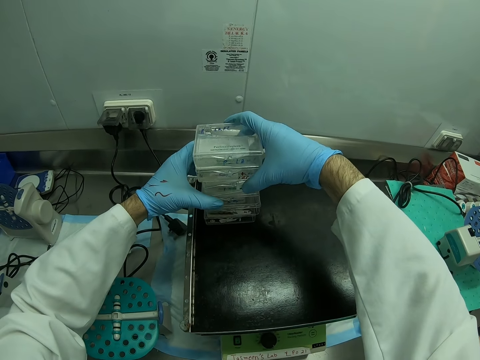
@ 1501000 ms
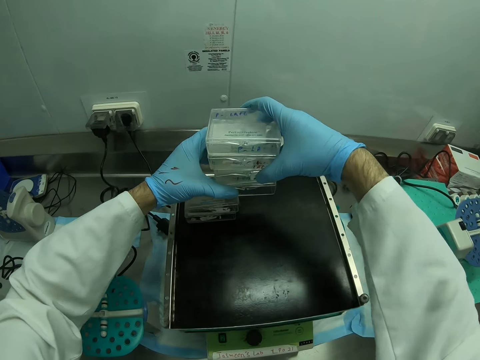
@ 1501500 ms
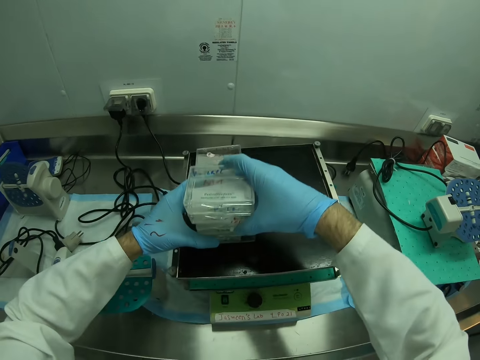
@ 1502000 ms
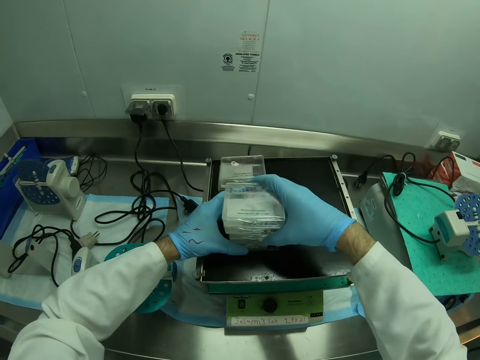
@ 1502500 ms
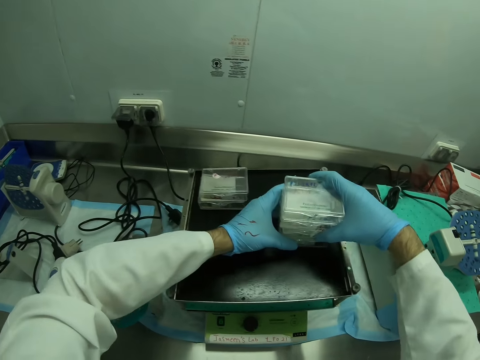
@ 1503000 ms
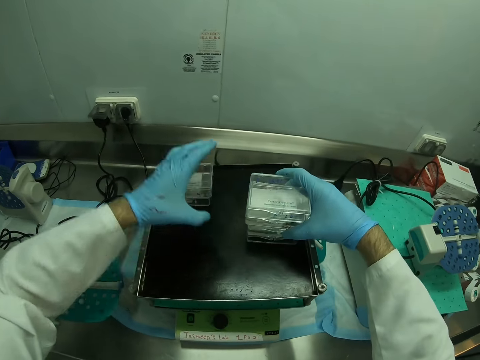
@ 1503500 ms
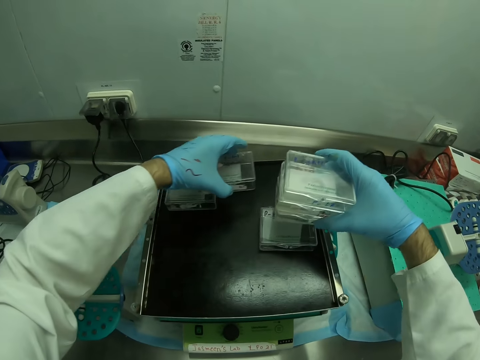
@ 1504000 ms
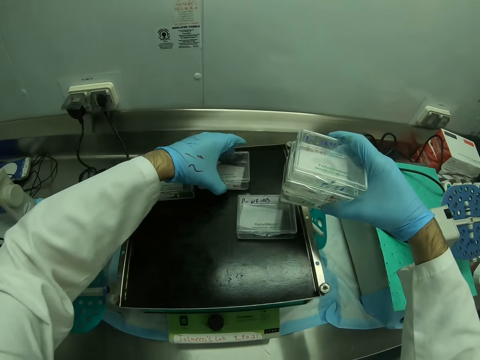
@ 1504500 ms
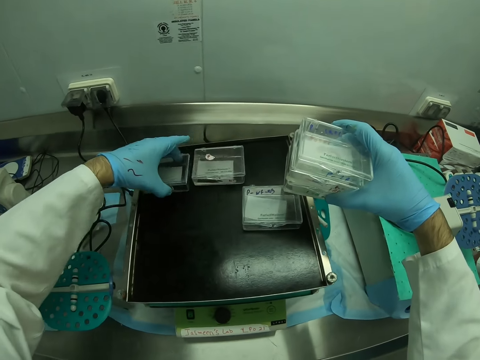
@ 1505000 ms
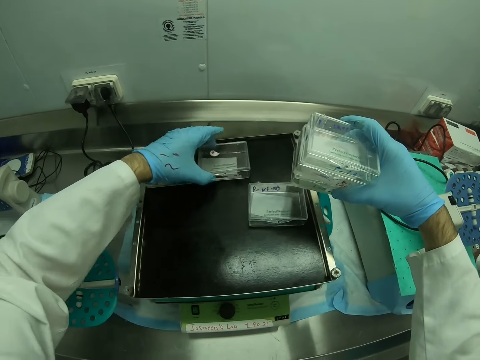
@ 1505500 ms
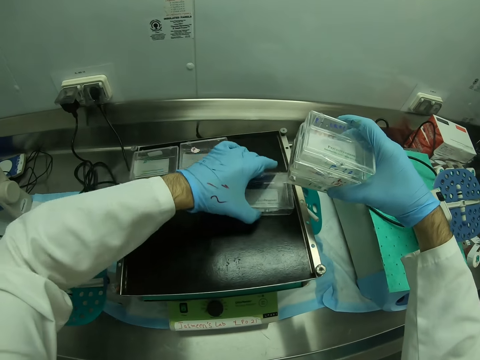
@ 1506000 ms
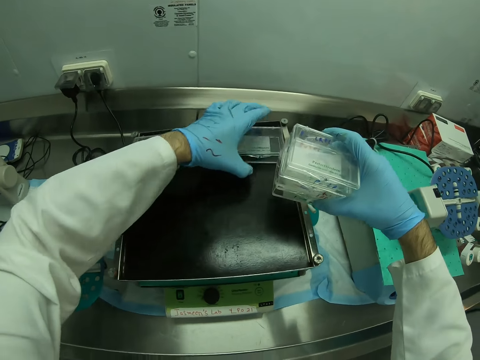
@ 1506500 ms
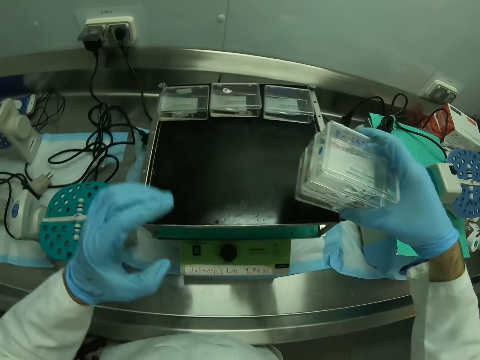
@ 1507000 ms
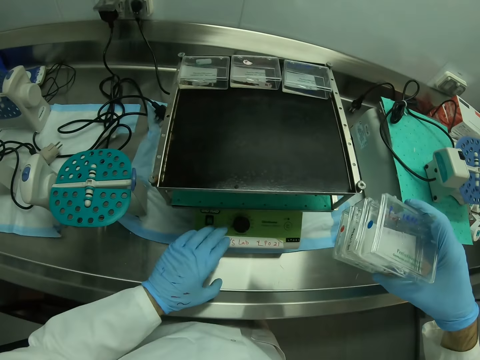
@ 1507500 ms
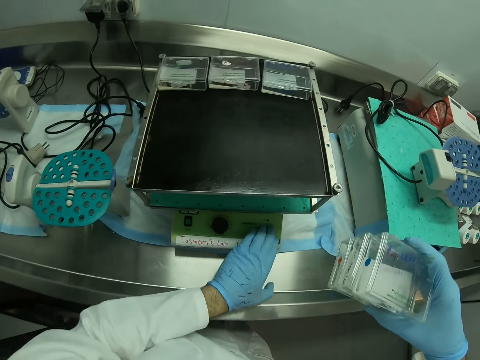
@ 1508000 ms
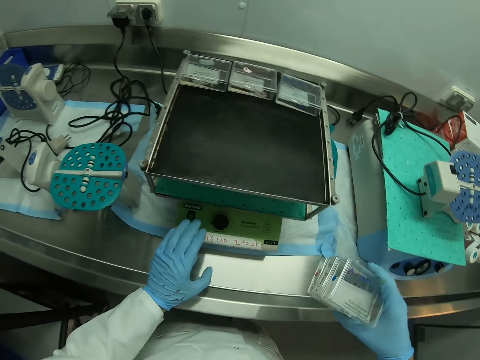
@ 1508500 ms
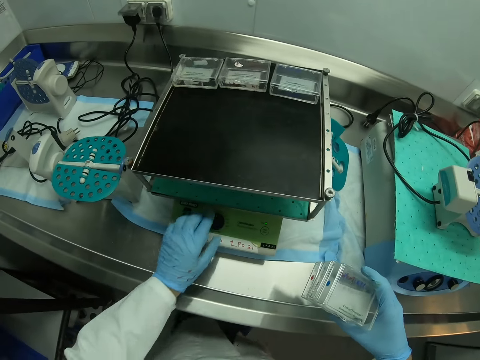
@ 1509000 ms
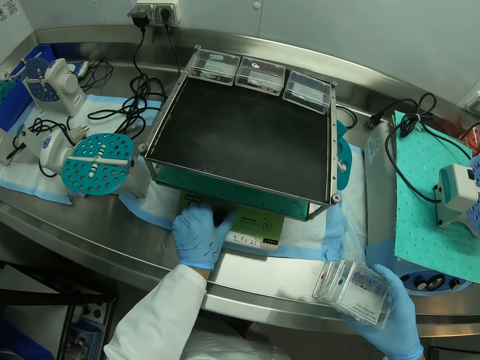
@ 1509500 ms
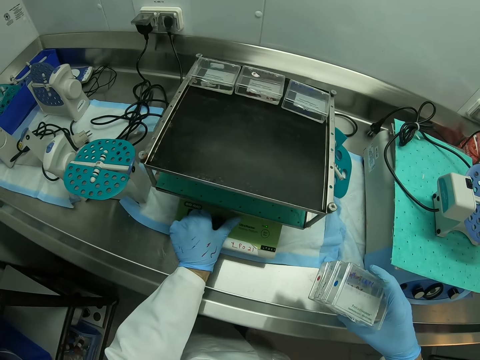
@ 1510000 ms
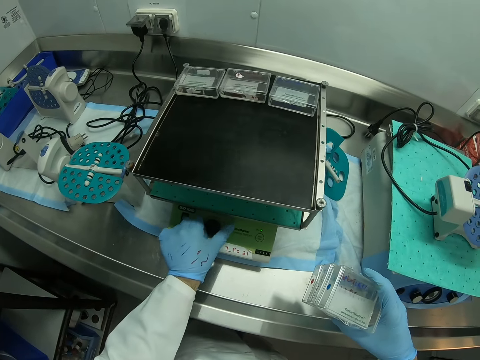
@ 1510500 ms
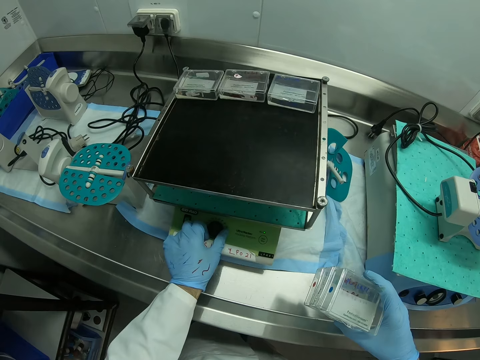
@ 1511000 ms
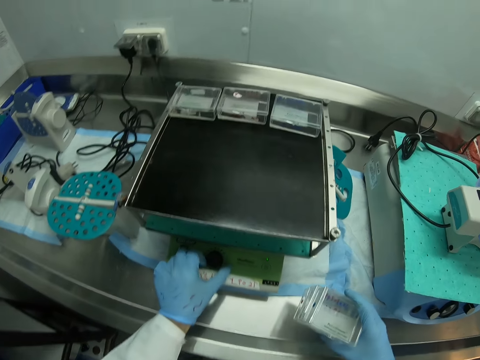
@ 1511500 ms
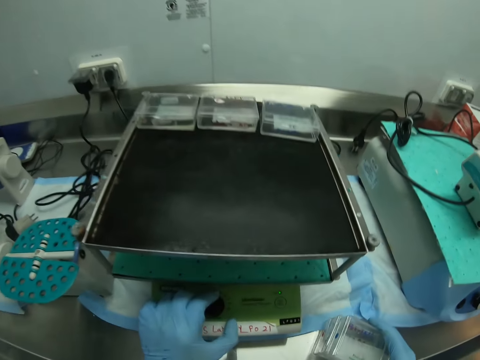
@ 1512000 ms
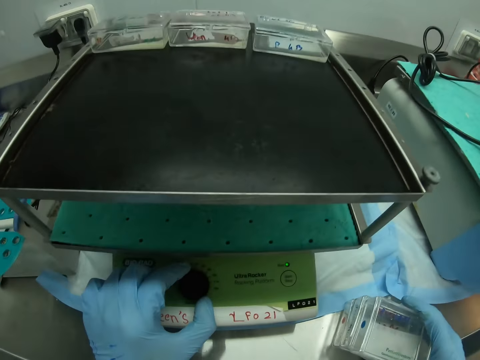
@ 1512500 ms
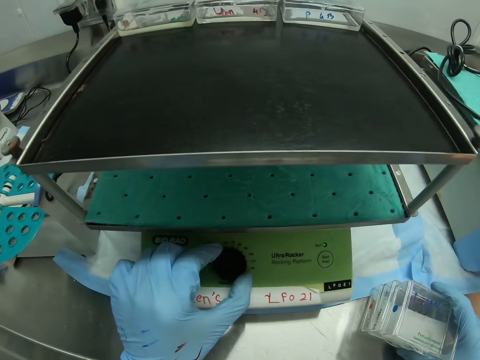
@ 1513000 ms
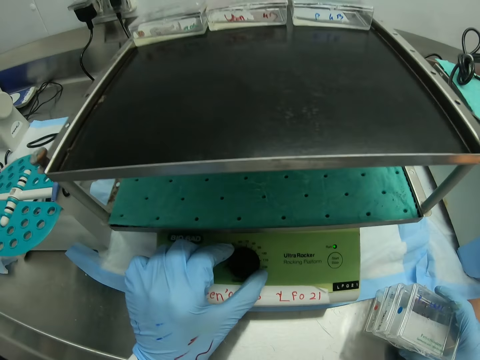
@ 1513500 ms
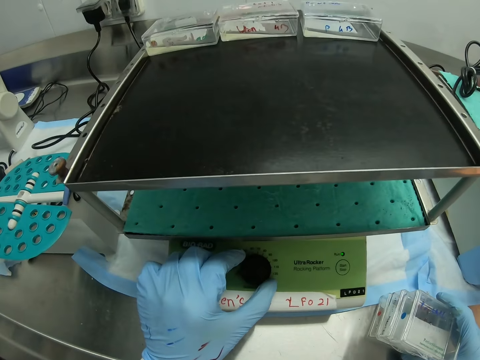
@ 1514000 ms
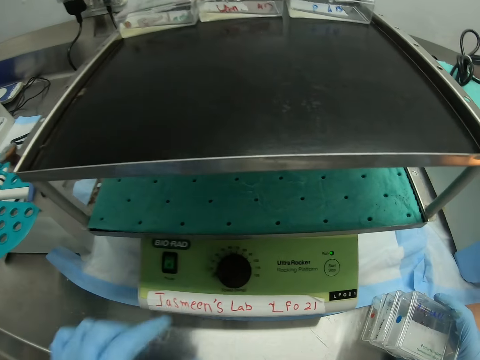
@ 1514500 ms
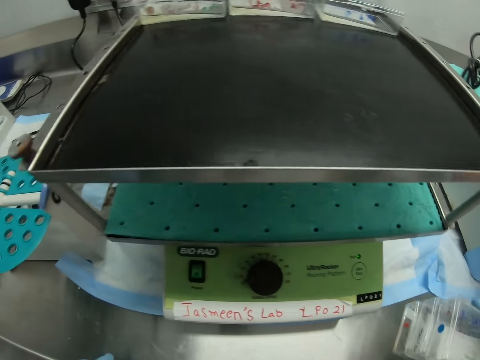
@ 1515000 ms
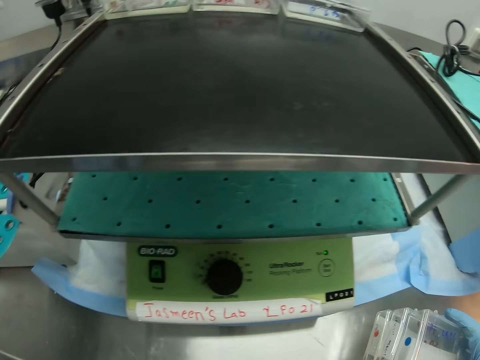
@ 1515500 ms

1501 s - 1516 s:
The camera wearer puts the small containers on the Bio-Rad Ultra Rocker. He arranges the small containers on the Bio-Rad Ultra Rocker. He adjusts the Bio-Rad Ultra Rocker with his left hand.

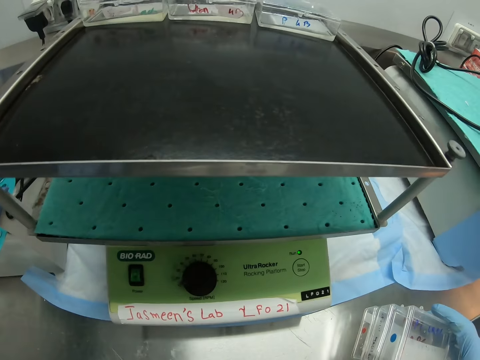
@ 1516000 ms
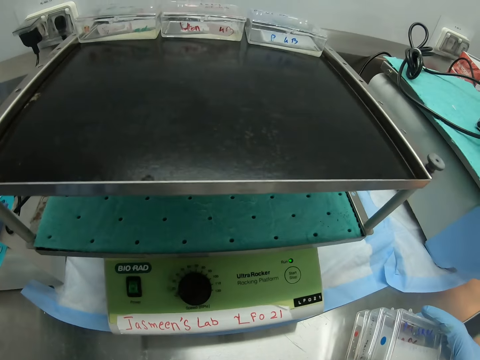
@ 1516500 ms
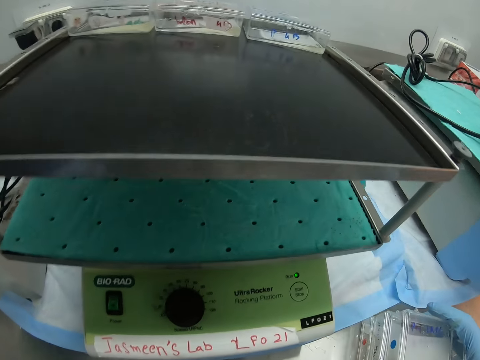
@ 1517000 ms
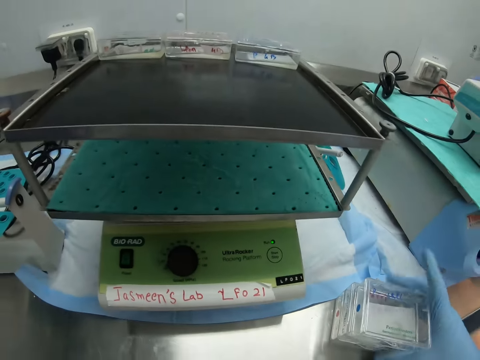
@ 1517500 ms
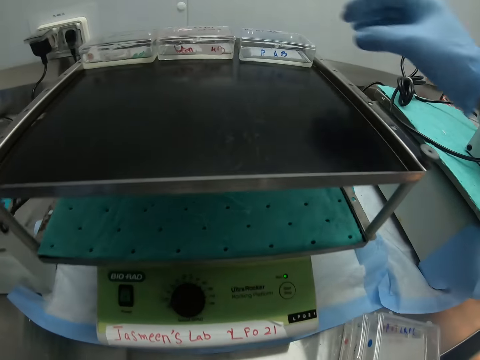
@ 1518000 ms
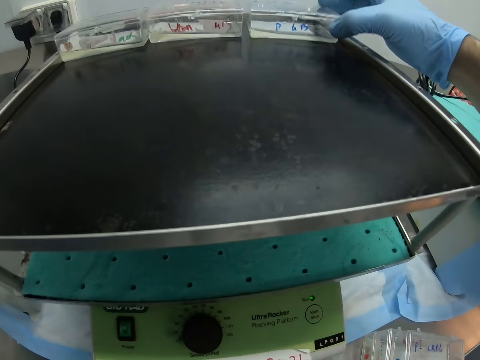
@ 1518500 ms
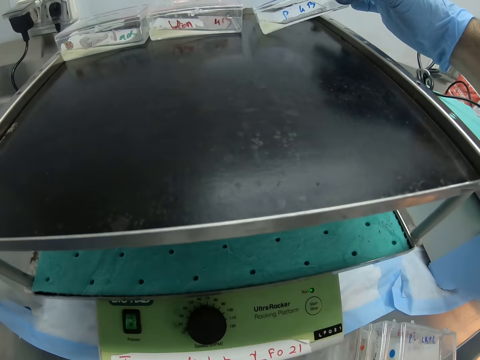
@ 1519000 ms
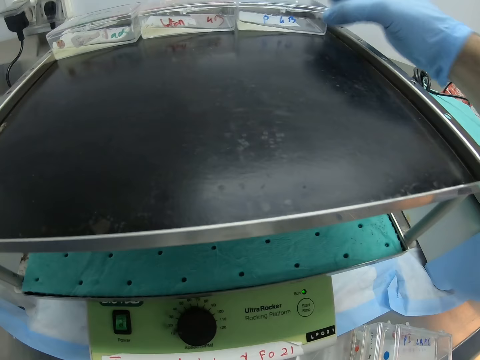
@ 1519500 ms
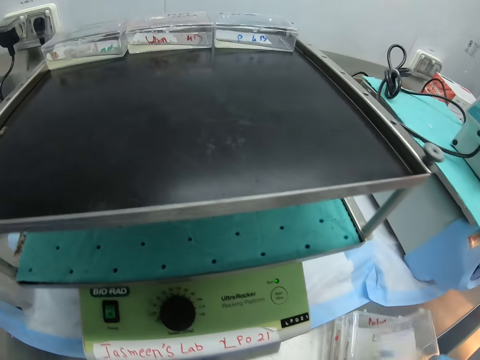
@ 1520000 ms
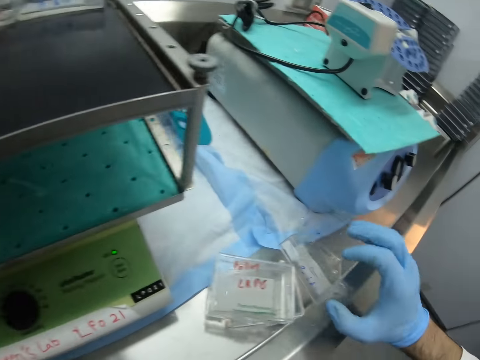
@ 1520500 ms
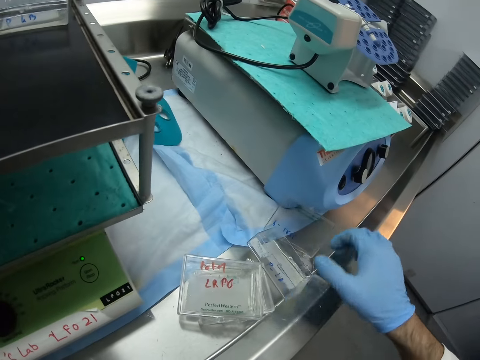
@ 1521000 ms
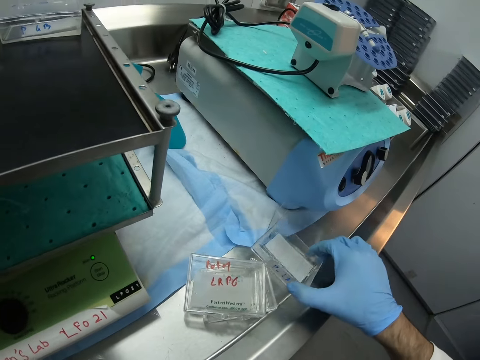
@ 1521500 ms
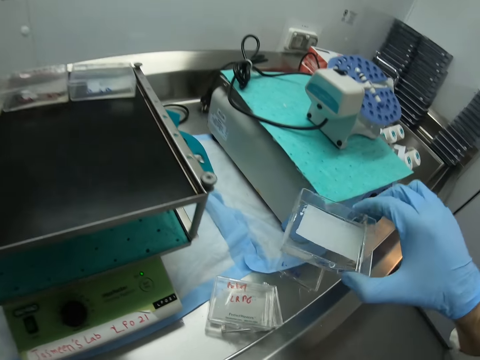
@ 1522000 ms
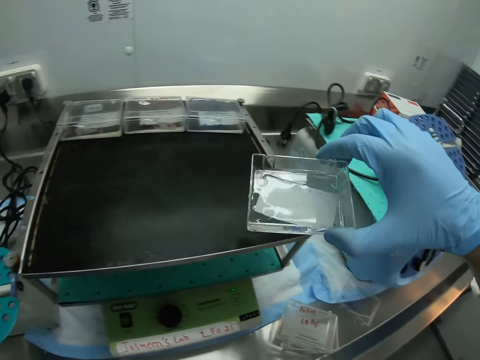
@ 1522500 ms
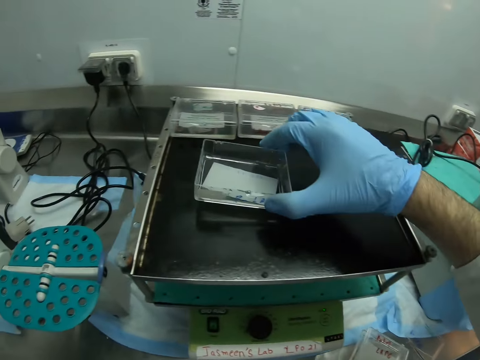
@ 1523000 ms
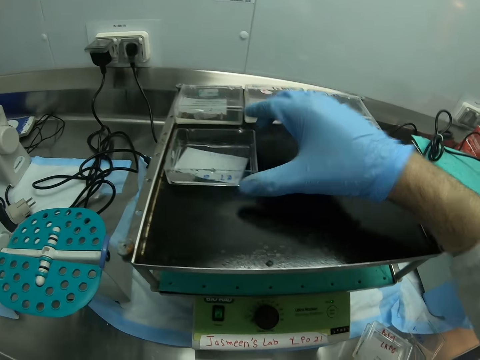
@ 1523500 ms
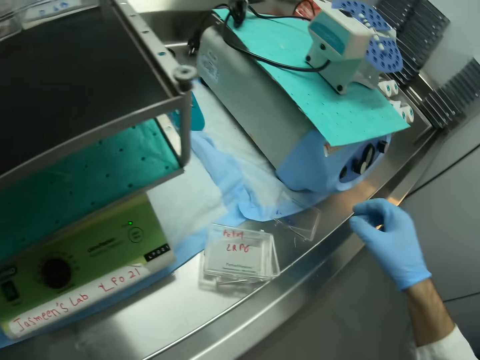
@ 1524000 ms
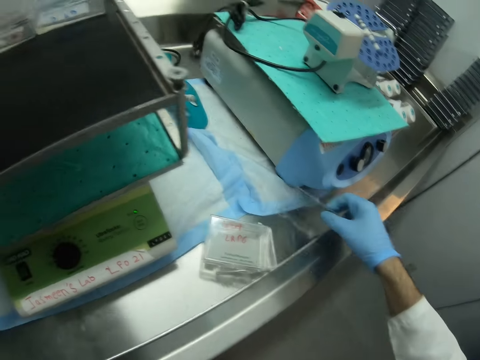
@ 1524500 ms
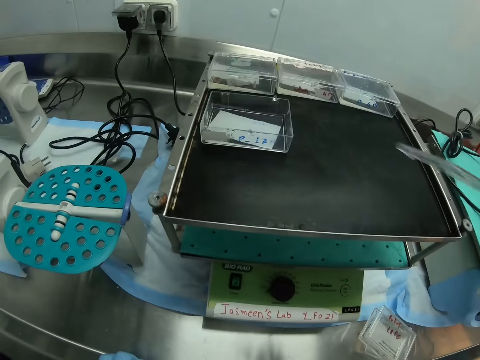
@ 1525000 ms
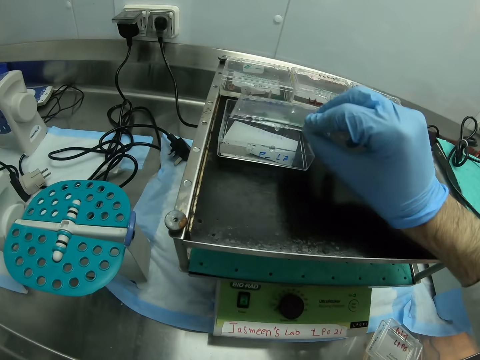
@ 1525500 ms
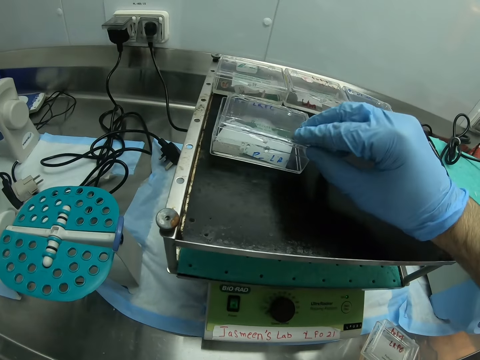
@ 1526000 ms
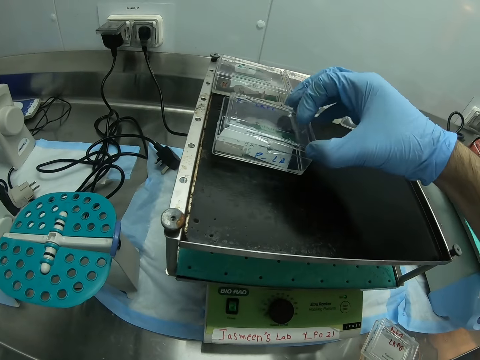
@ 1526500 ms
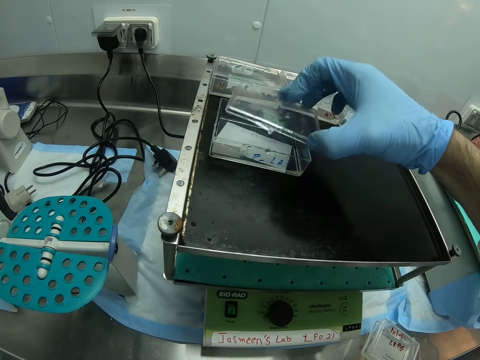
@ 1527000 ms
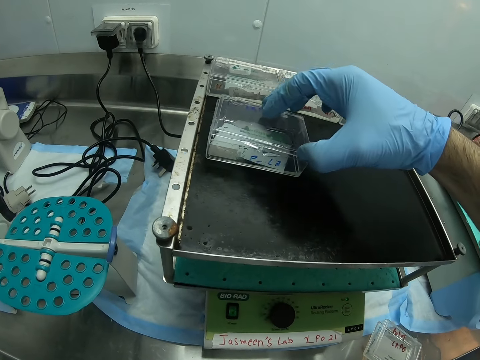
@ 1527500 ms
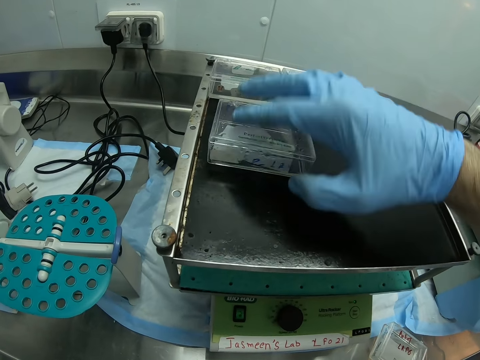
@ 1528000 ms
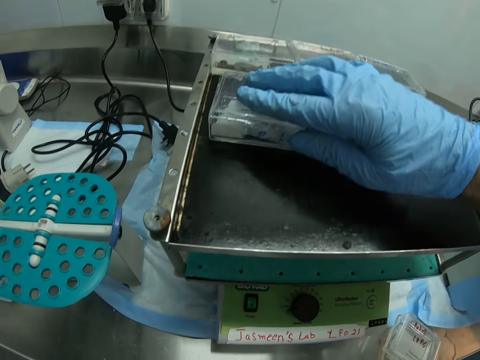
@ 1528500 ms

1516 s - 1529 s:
The camera wearer puts the small container on the Bio-Rad Ultra Rocker. They close the small container with a lid.
